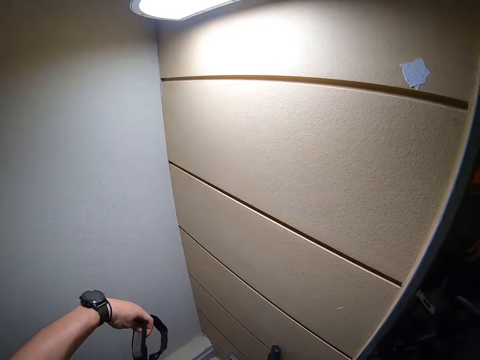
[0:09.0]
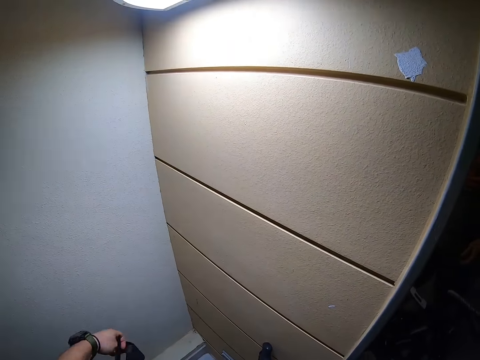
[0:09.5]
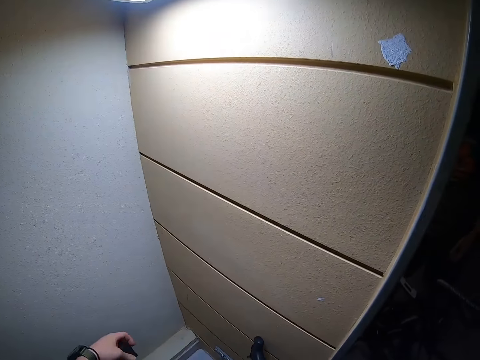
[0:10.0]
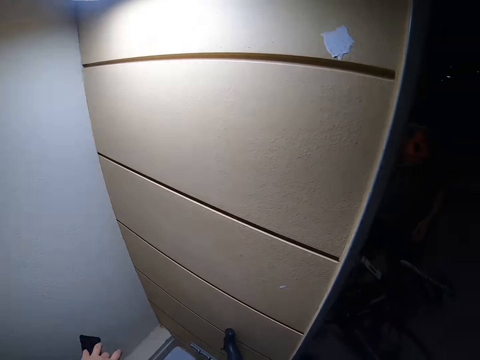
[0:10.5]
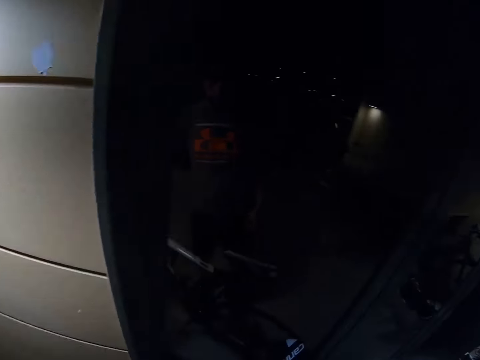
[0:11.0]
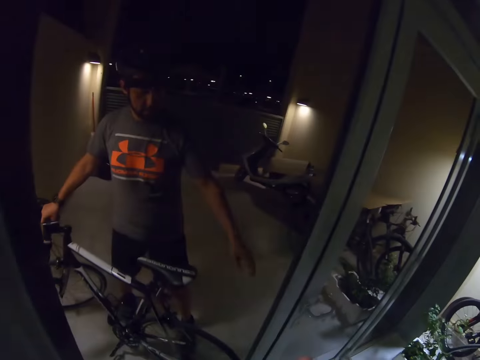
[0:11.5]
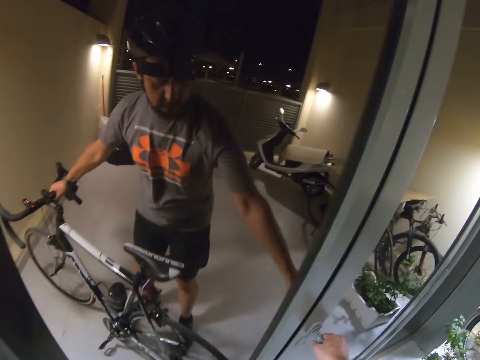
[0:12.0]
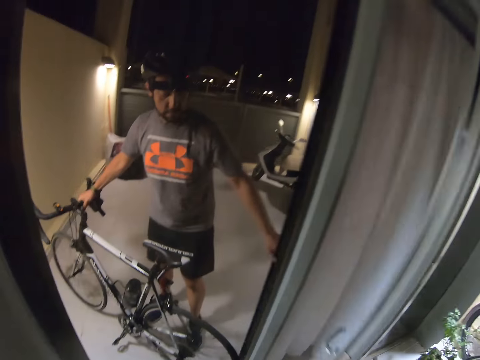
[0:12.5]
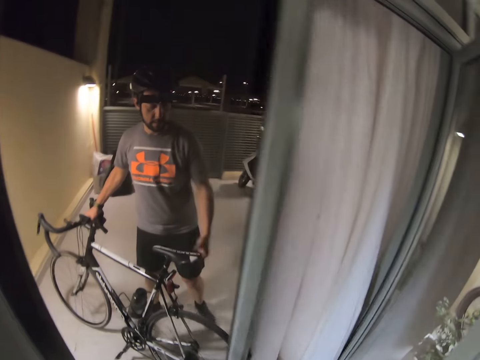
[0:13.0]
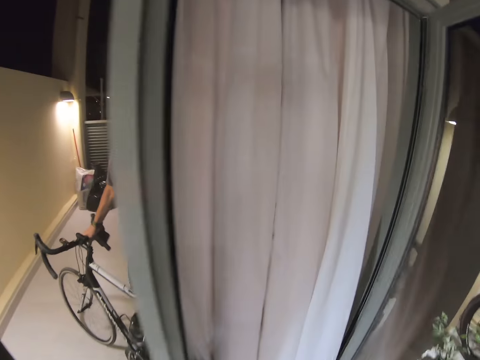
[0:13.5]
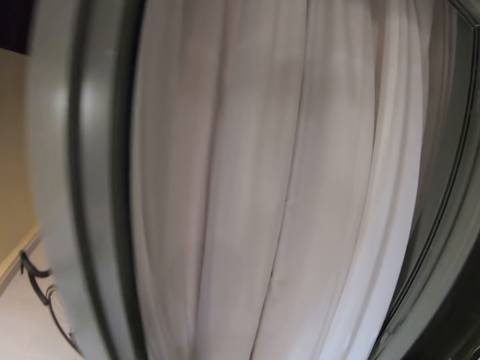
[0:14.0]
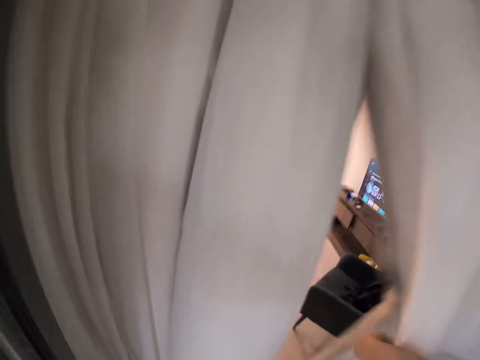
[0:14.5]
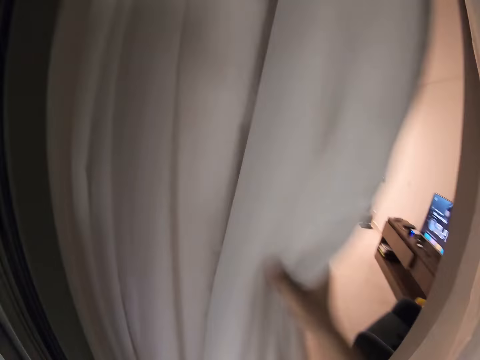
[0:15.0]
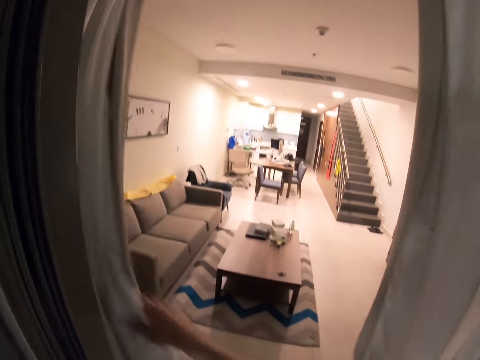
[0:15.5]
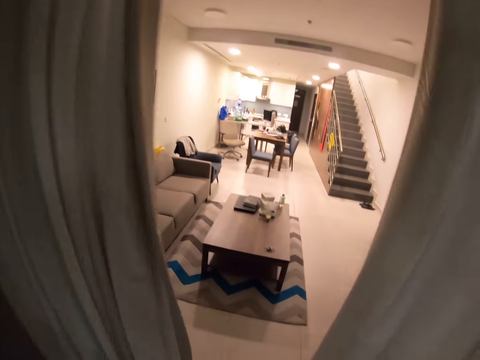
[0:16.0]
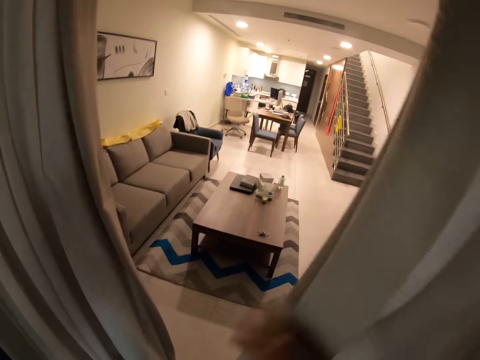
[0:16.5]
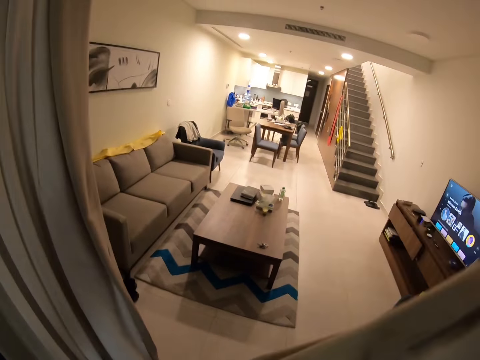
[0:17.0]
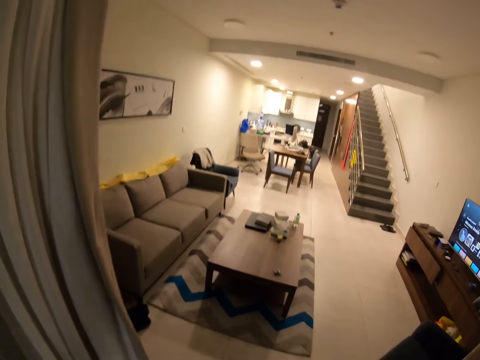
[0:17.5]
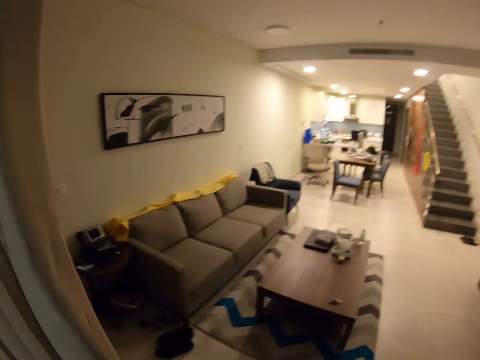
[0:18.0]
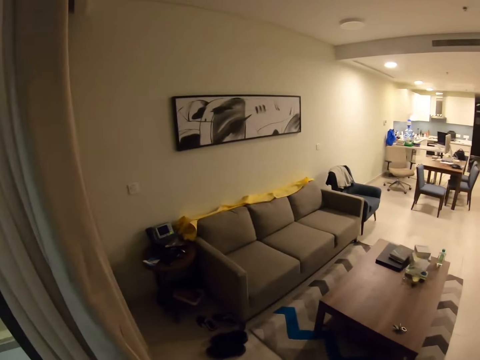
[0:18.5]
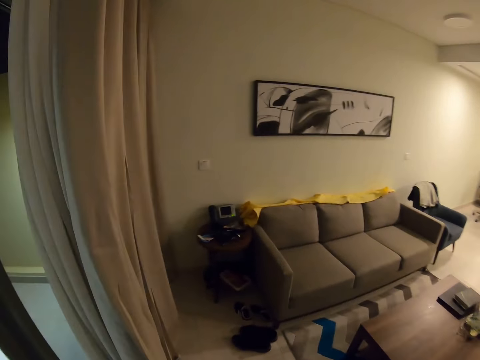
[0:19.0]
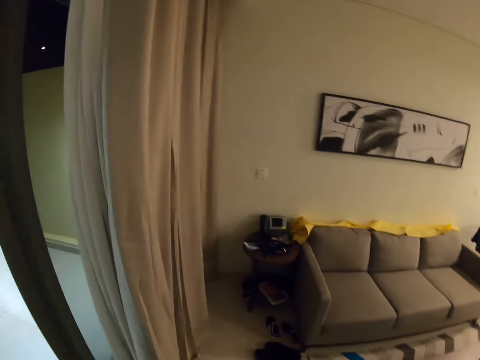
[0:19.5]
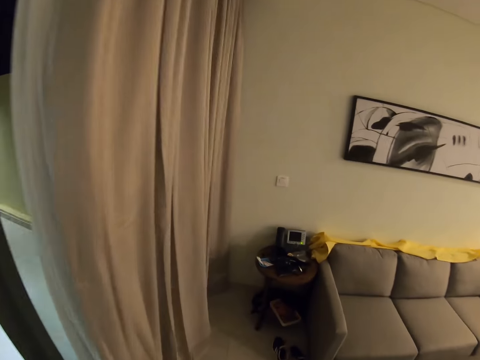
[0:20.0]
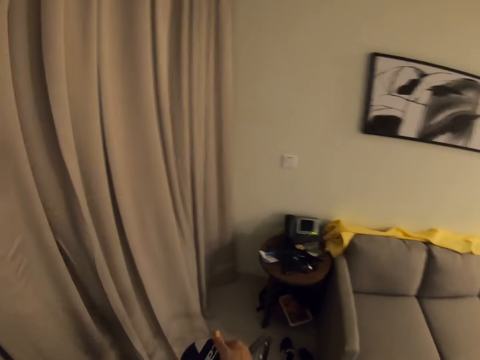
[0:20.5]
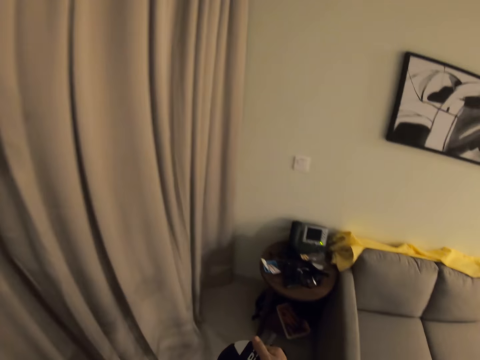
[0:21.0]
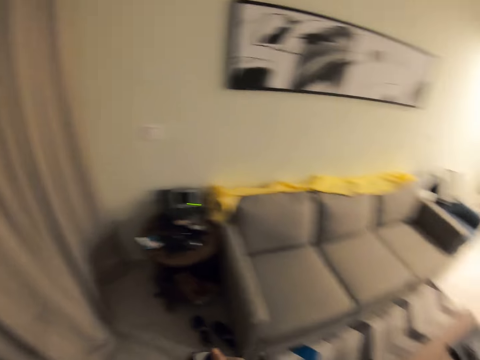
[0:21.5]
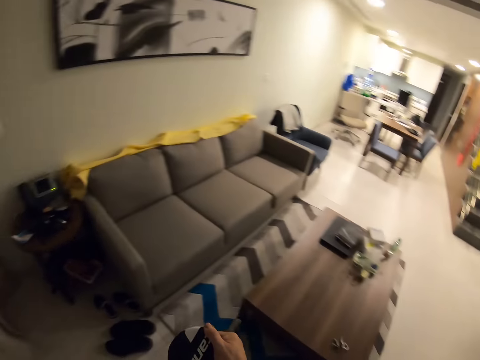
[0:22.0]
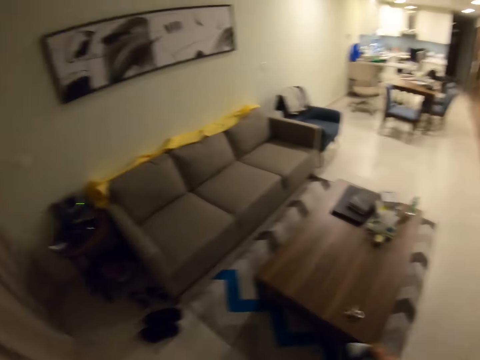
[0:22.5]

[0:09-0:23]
The camera wearer carries the bicycle to the room. They open the room door. They carry the bicycle to the room. They move the bicycle in a corner.

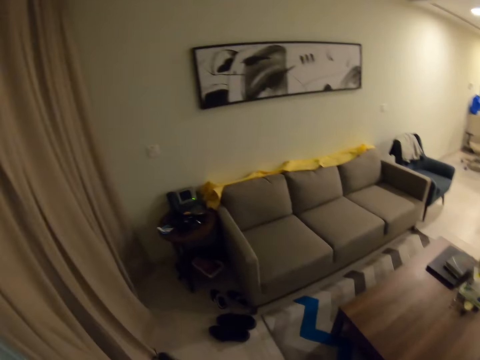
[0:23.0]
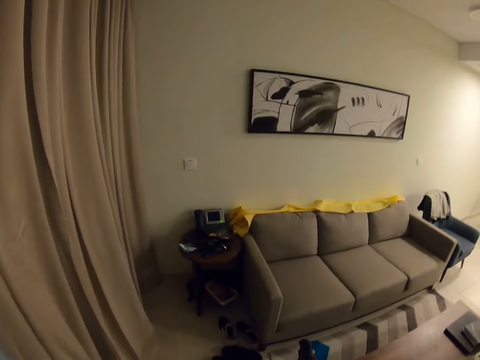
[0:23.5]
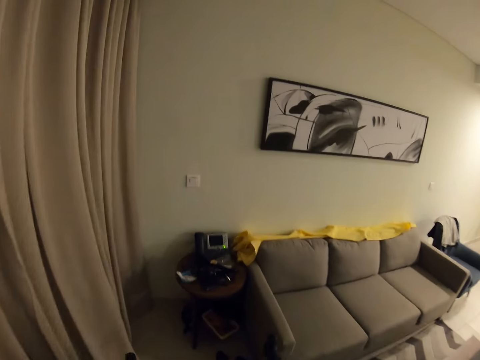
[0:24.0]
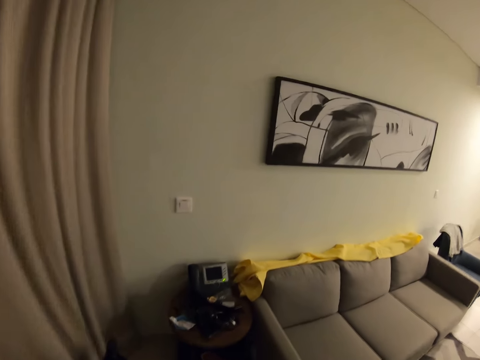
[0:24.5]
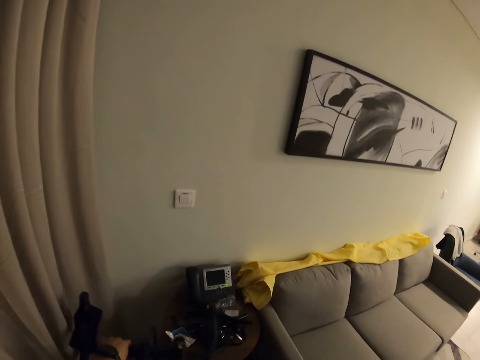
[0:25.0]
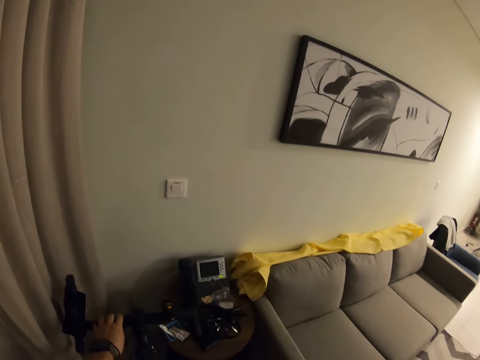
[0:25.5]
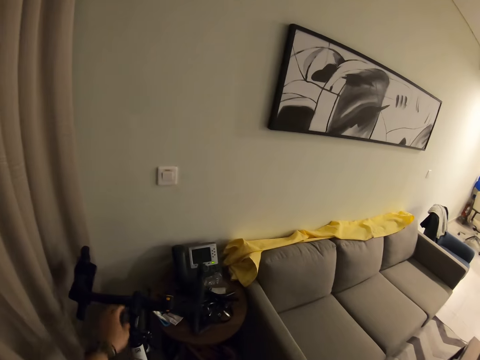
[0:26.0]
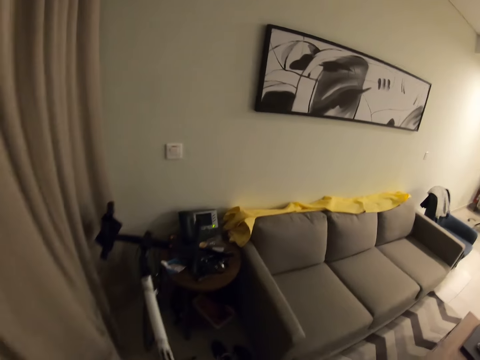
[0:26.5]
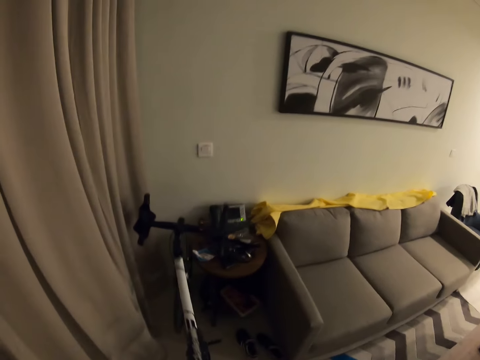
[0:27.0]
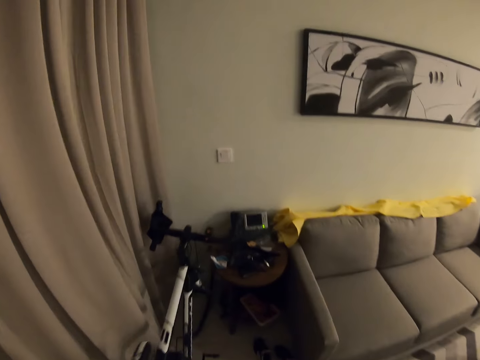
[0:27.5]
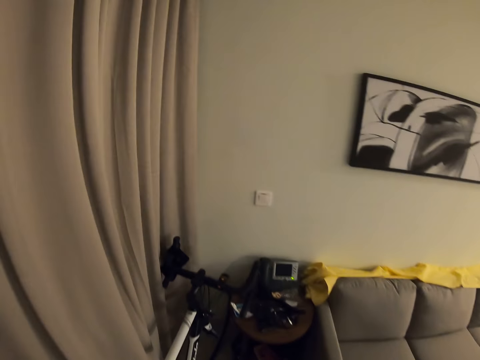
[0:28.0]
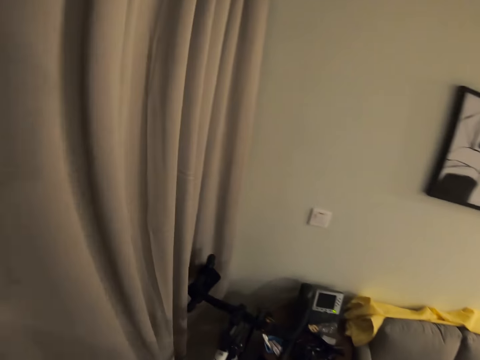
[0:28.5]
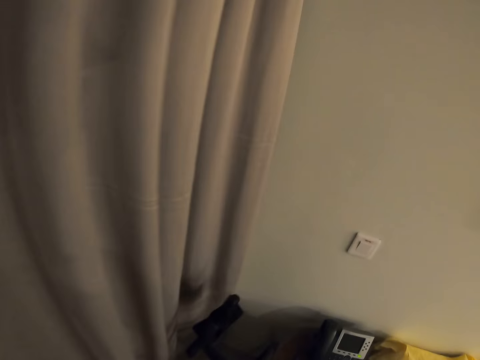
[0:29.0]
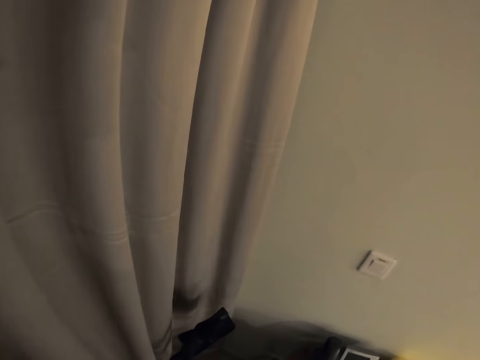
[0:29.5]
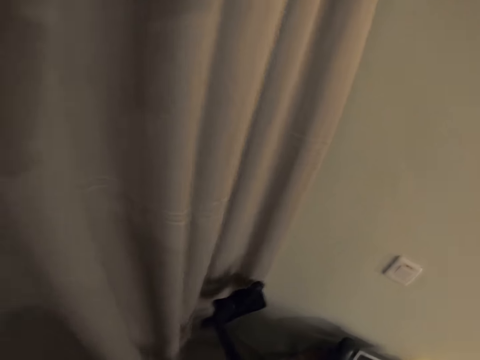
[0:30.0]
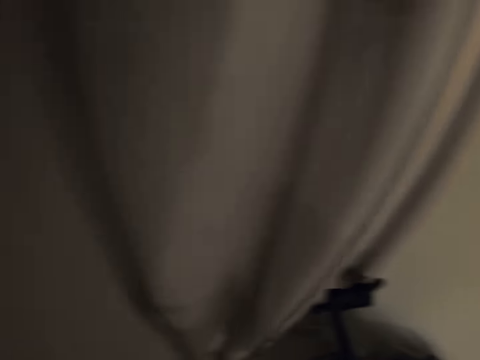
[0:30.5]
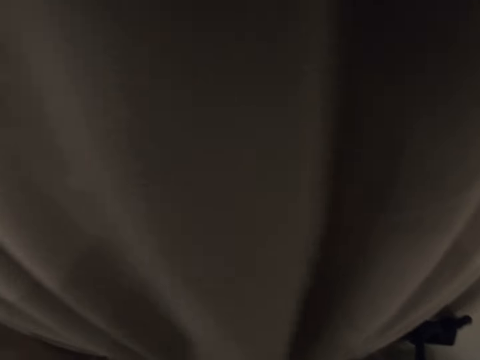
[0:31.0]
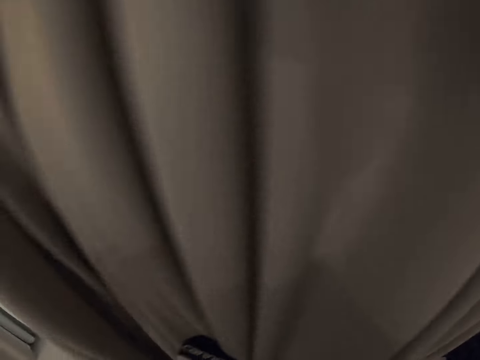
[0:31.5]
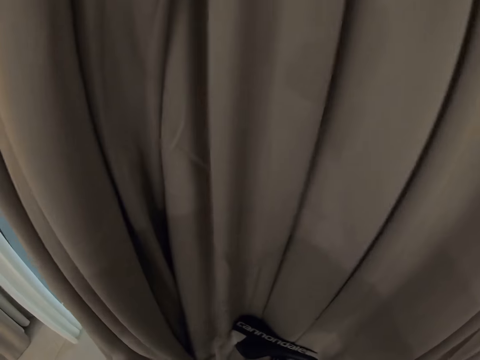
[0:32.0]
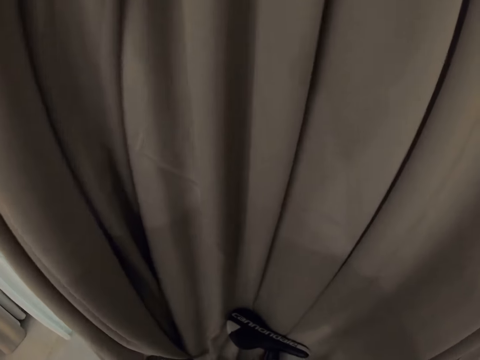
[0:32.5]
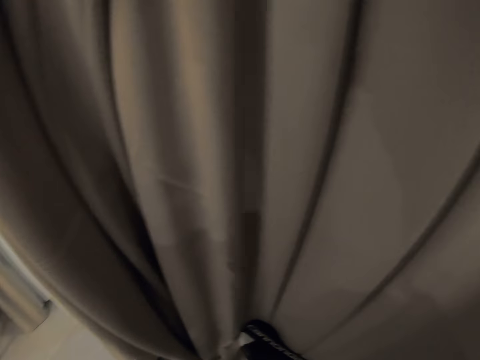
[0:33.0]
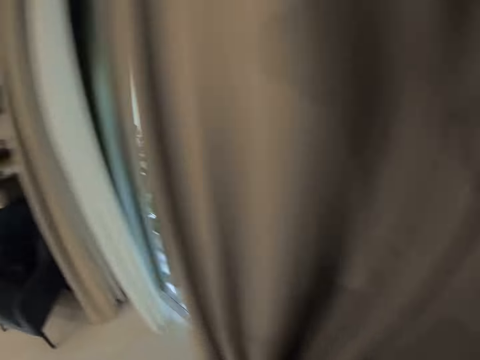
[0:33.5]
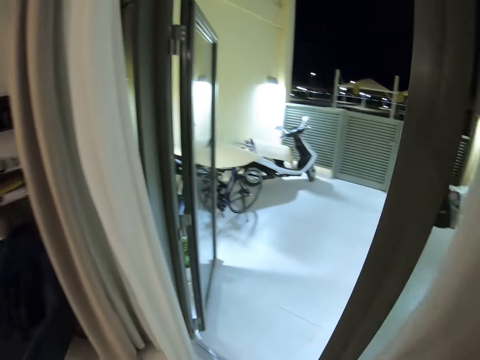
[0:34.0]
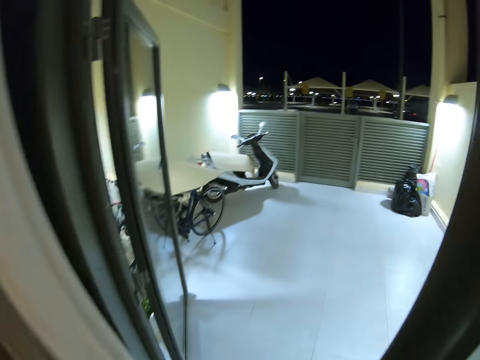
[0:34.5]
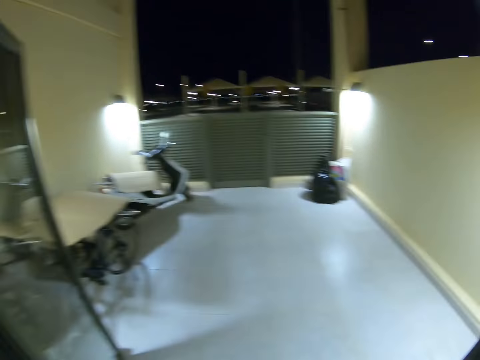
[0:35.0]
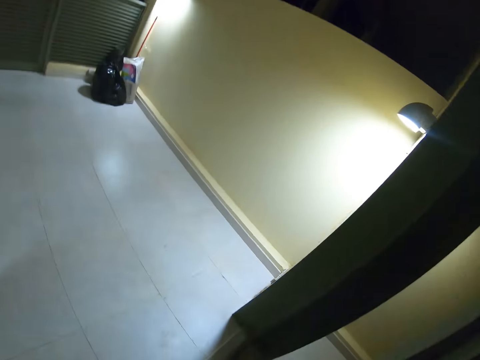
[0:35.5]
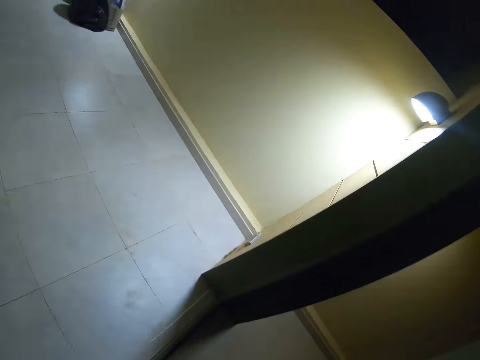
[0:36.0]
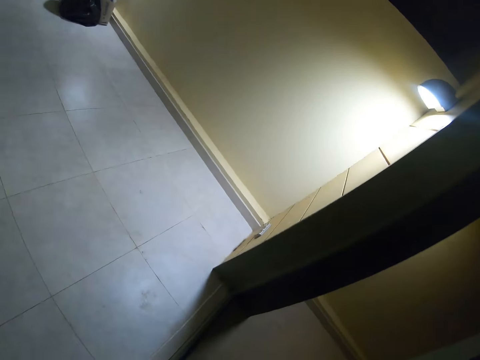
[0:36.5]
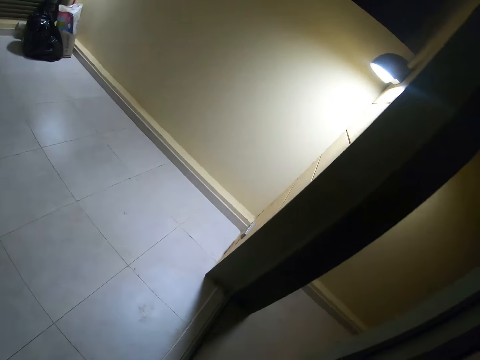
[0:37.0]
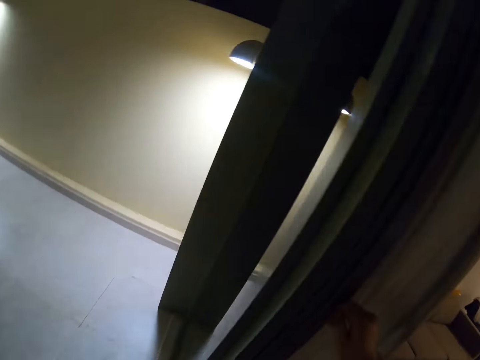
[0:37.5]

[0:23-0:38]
The camera wearer stands the bicycle on the room corner. They close the room door.
